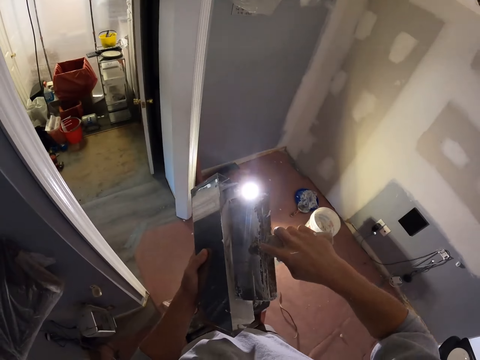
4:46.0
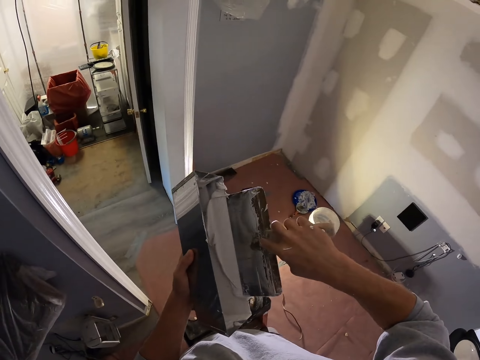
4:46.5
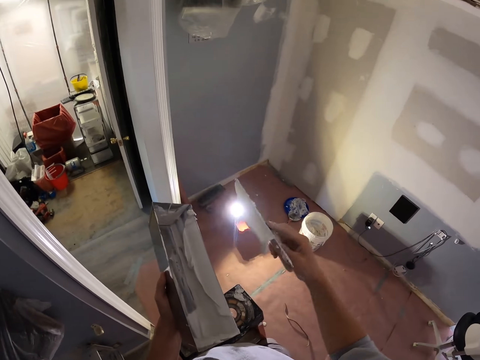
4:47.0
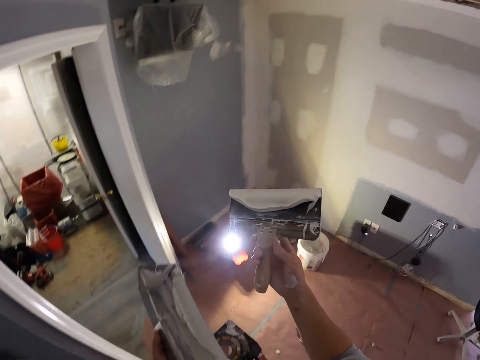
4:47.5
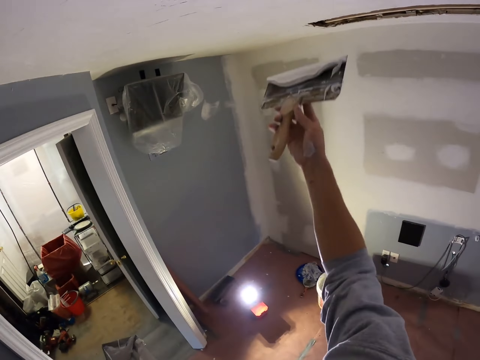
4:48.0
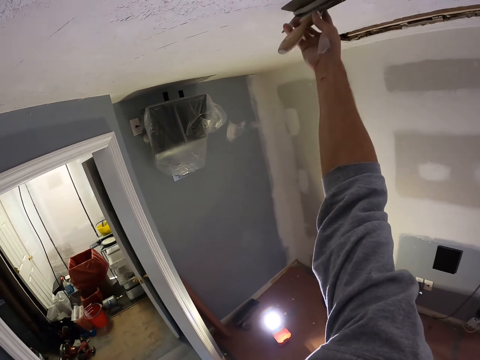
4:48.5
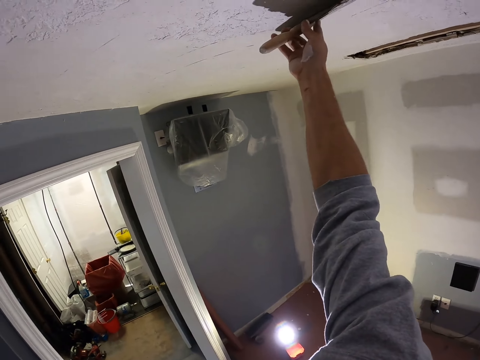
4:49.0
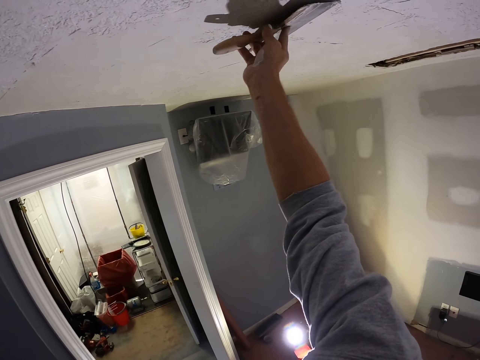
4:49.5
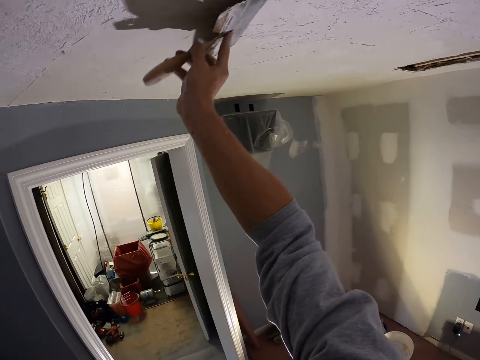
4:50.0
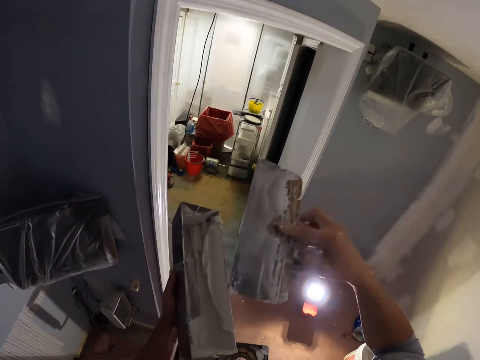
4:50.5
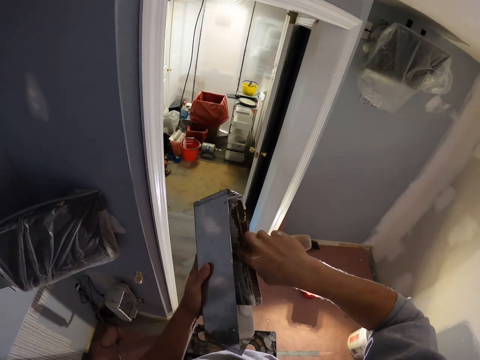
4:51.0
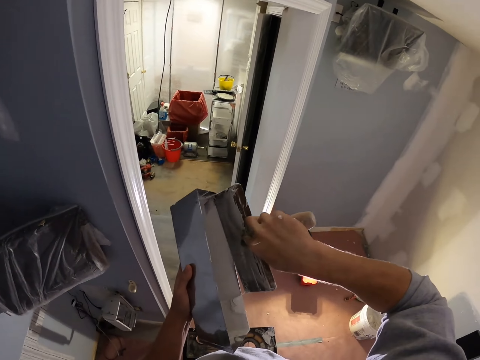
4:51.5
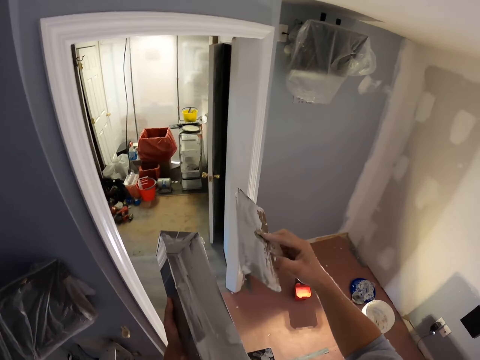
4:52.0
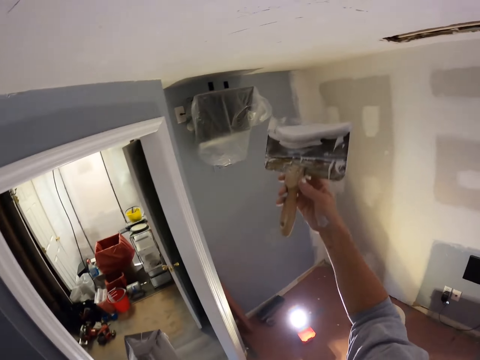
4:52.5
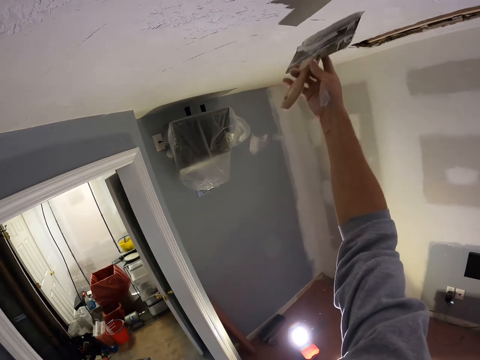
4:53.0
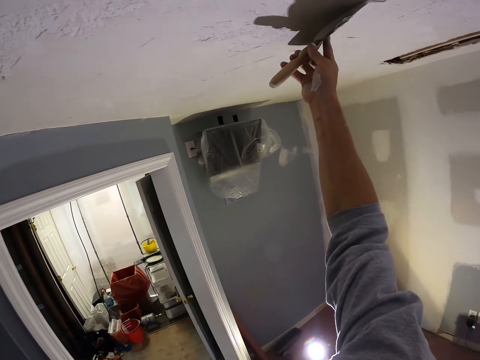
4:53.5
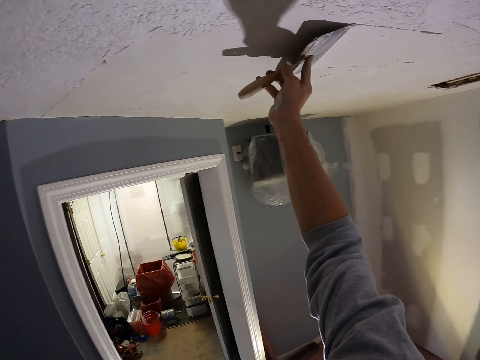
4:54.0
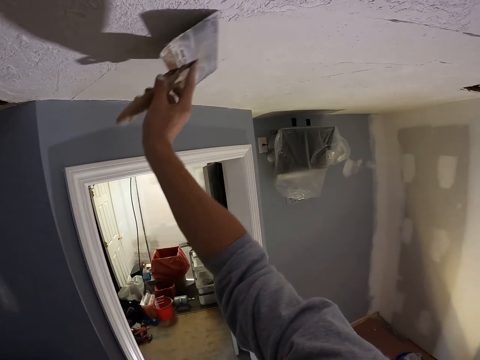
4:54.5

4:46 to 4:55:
The camera wearer scoops the joint compound. They skim coat the ceiling. They scoop more of the joint compound. They skim coat the ceiling.

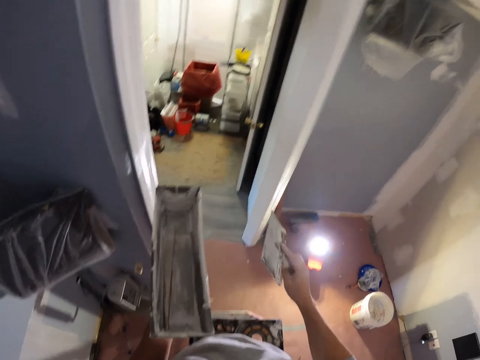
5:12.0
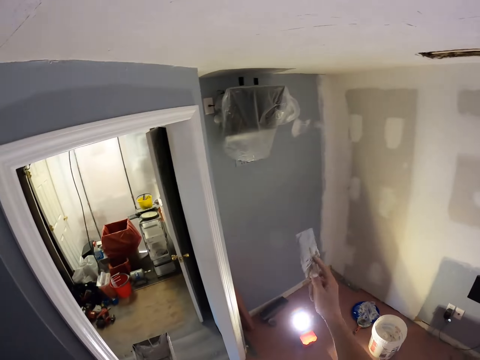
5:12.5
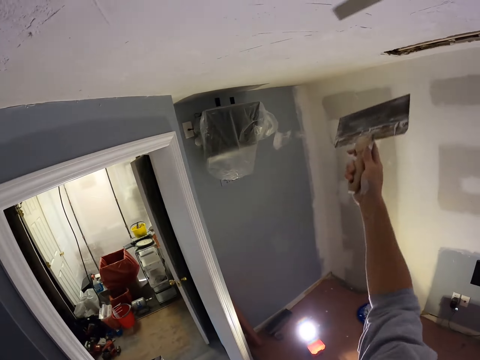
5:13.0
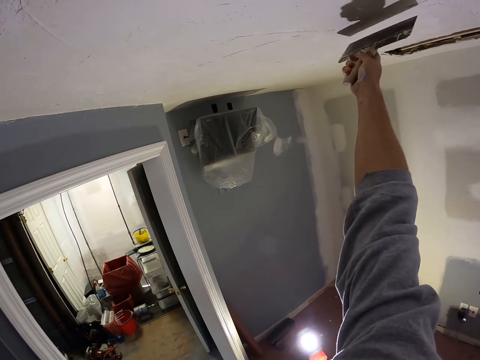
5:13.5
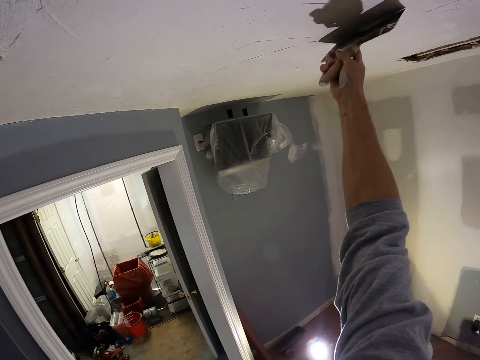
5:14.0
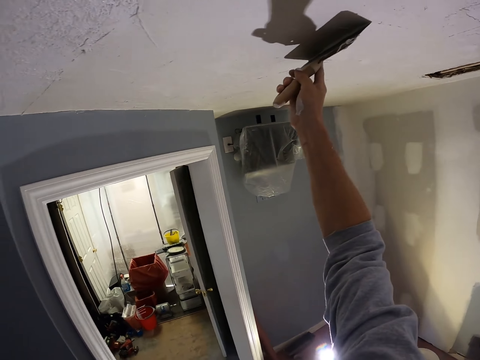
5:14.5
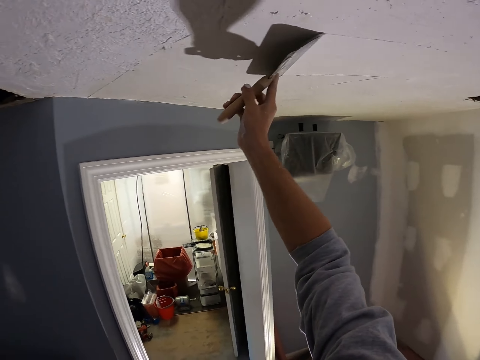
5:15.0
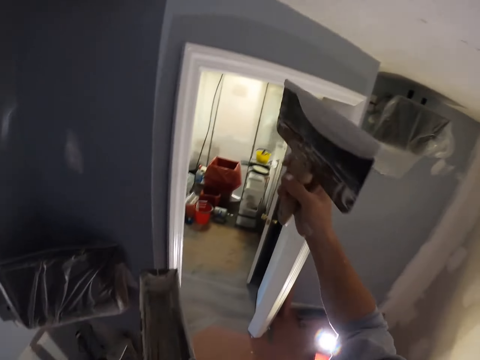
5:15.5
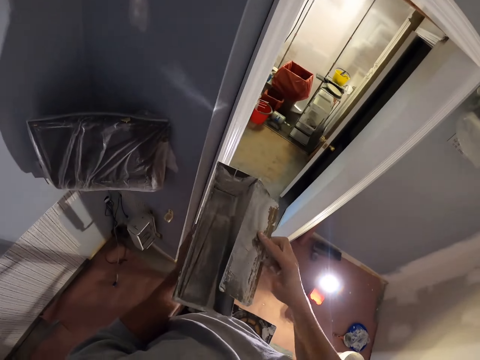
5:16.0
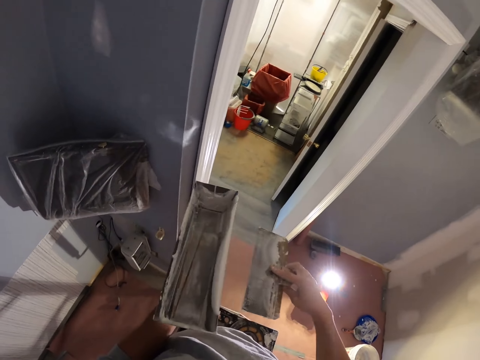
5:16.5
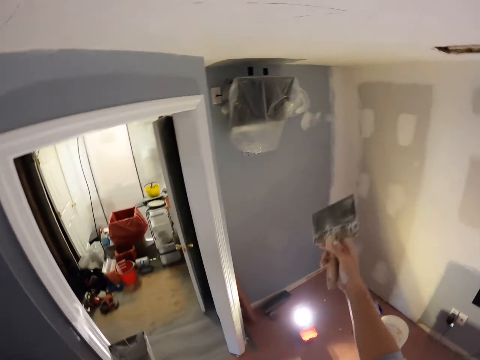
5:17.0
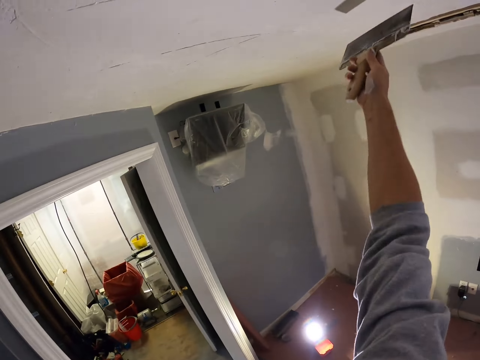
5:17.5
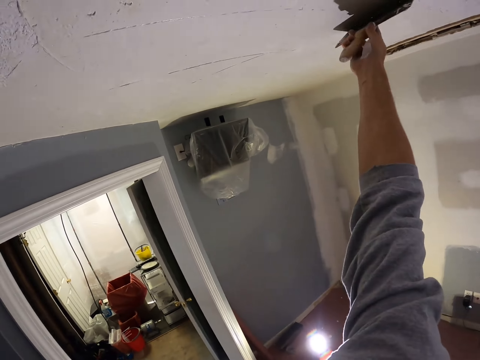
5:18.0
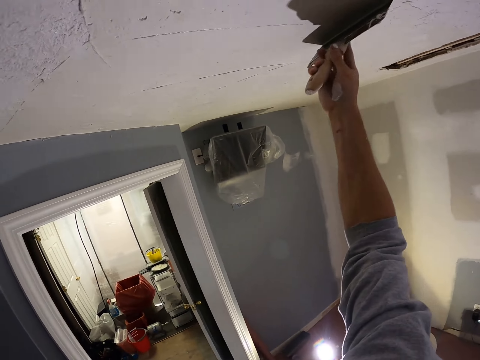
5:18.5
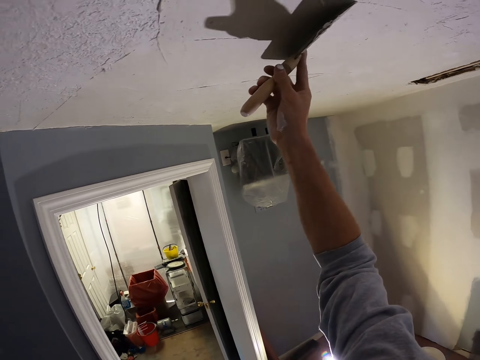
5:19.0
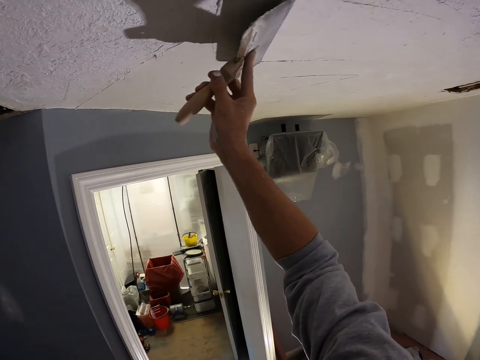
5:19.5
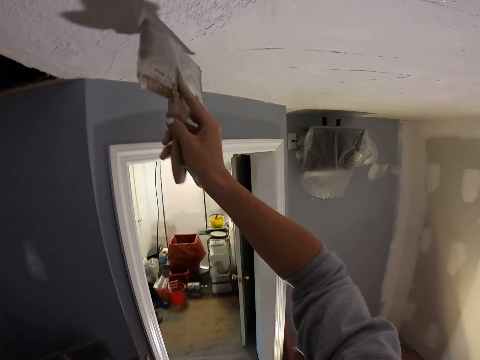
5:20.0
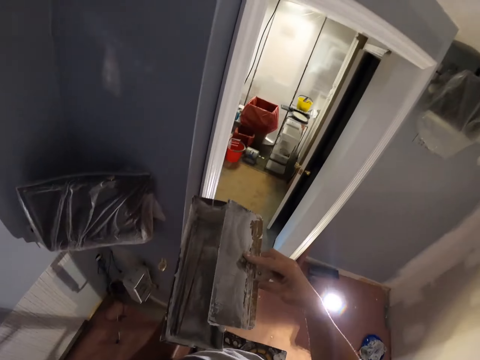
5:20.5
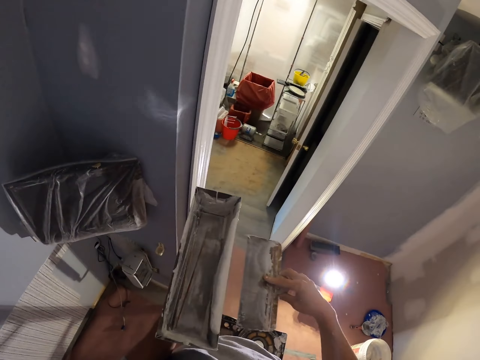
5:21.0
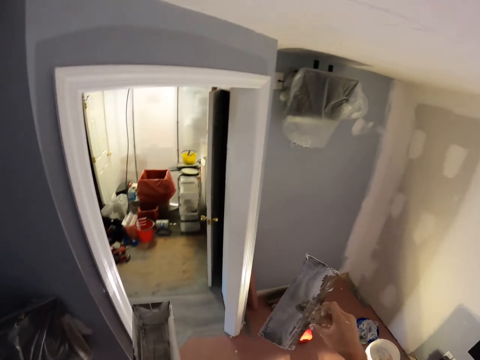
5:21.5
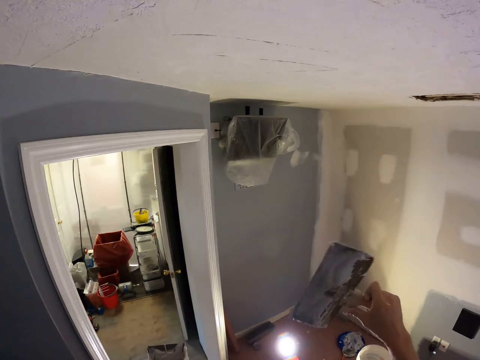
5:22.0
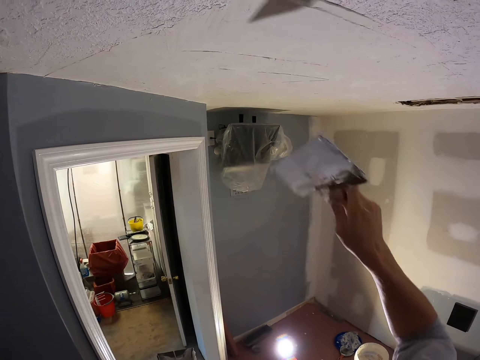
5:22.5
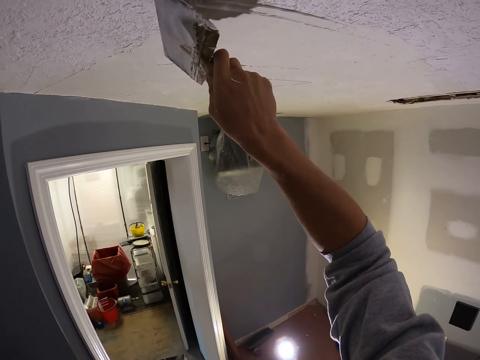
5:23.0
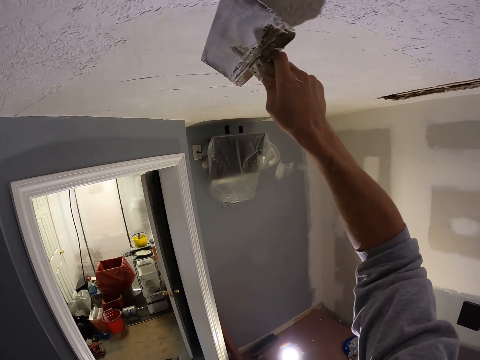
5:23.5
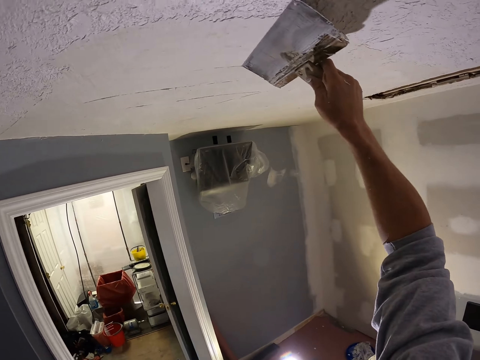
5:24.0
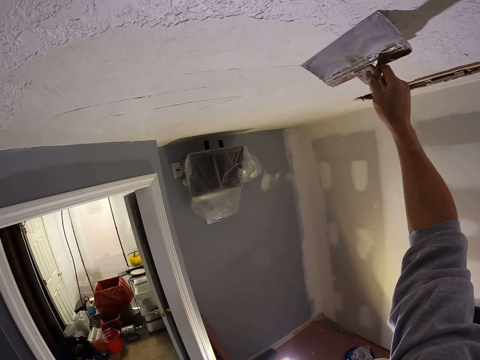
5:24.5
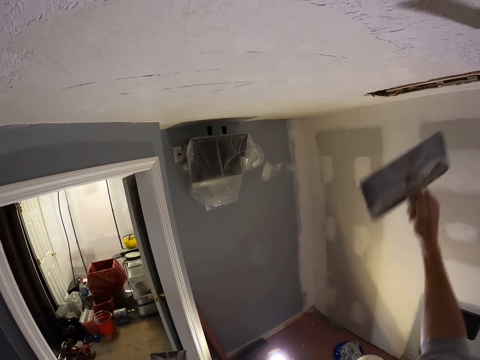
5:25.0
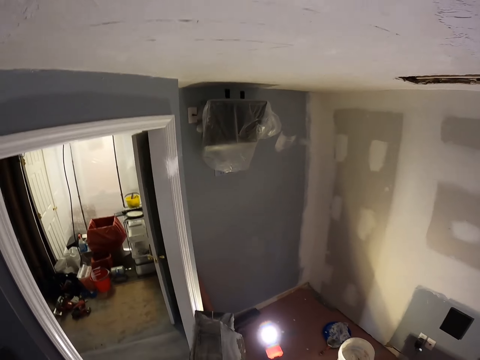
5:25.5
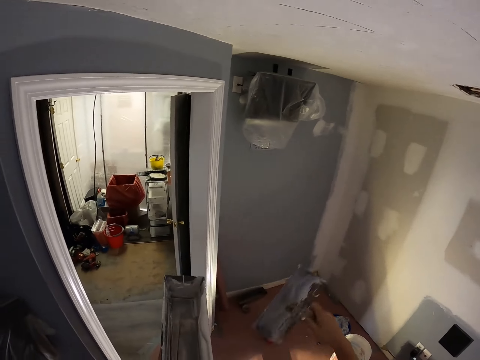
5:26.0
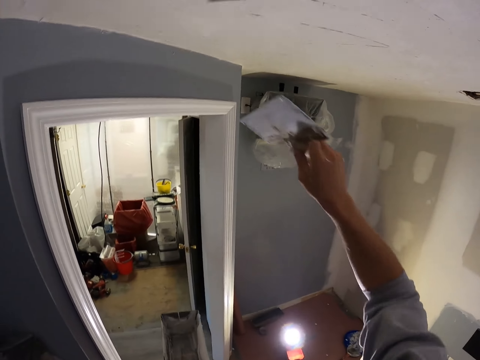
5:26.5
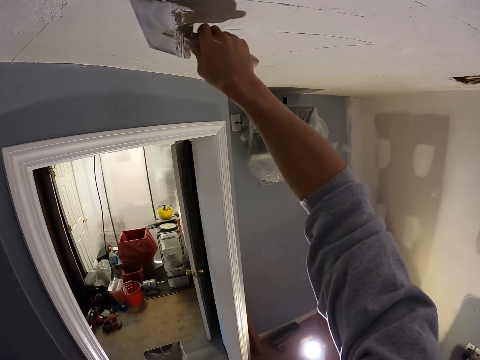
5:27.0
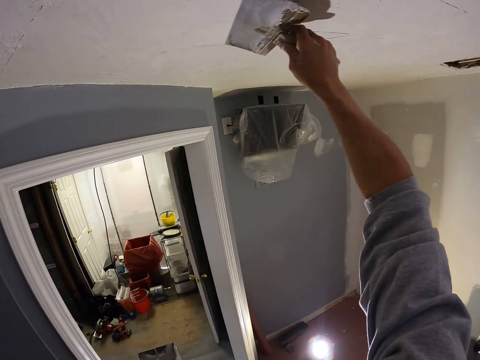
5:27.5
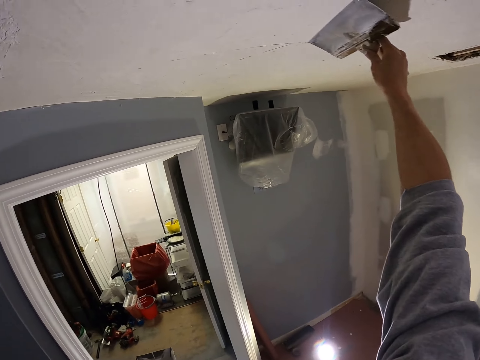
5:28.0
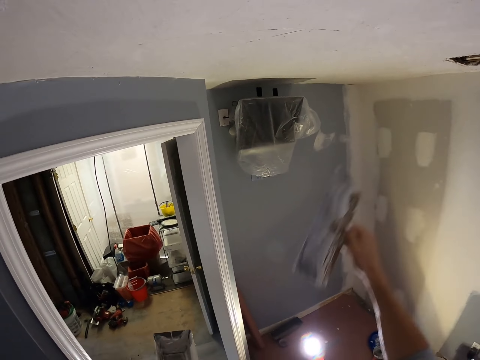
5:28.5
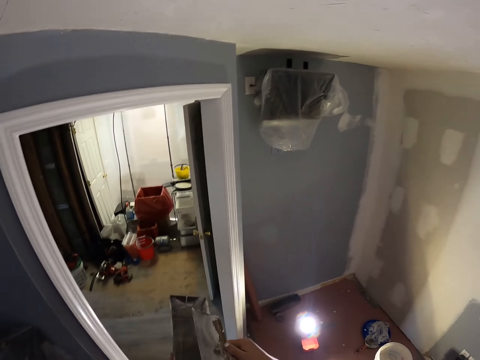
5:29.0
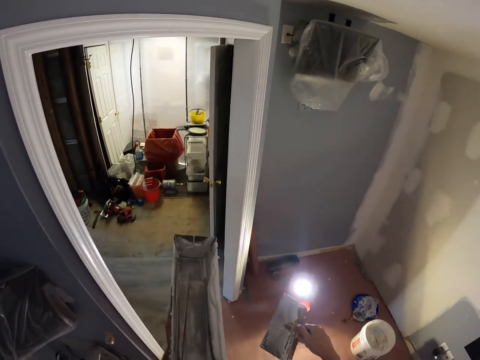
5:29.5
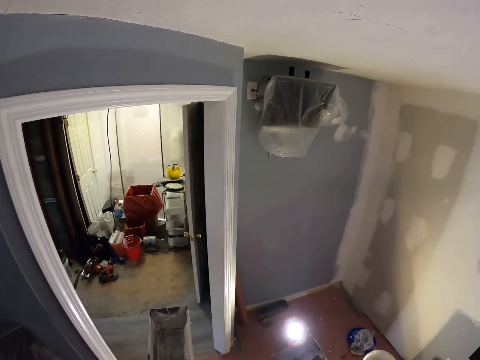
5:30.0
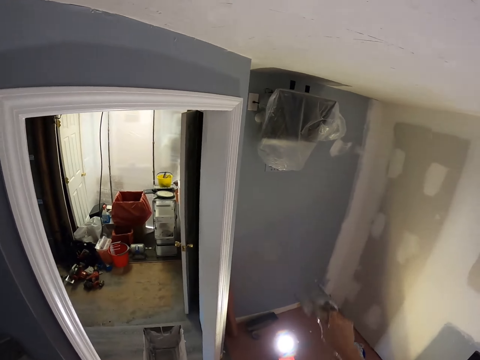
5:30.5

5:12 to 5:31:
The camera wearer skim coats the ceiling. They remove excess paint from the ceiling. They wipe the taping knife on the mud pan. They skim coat the ceiling. They remove excess paint from the ceiling. They wipe the taping knife on the mud pan. They skim coat the ceiling. They put the excess paint in a container. They wipe the taping knife on the mud pan. They skim coat the ceiling. They scrape excess paint from the ceiling. They wipe the taping knife on the mud pan. They put the paint in the container.
